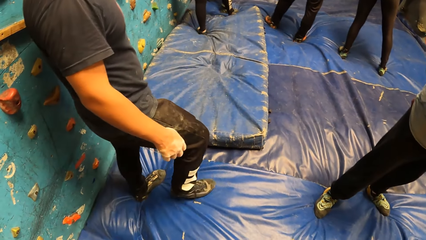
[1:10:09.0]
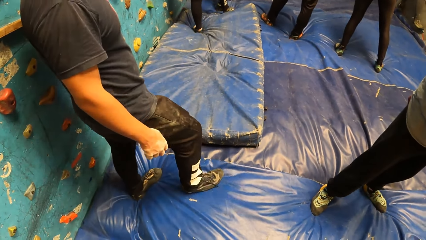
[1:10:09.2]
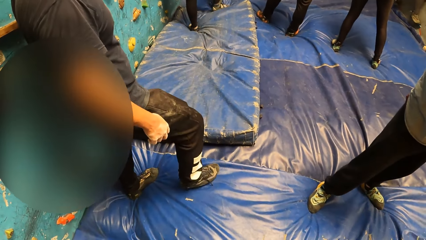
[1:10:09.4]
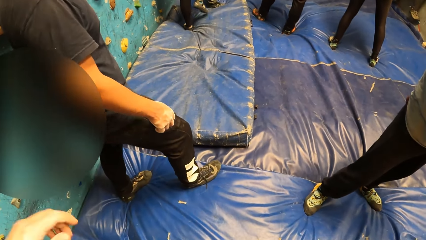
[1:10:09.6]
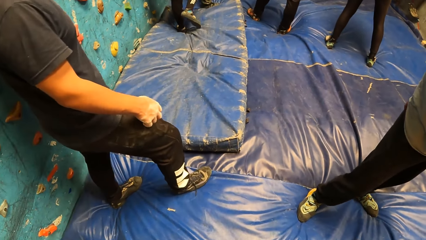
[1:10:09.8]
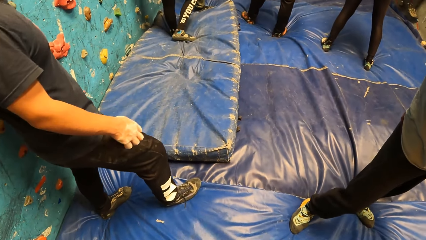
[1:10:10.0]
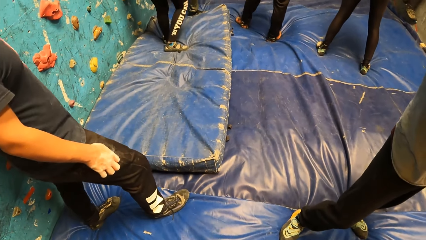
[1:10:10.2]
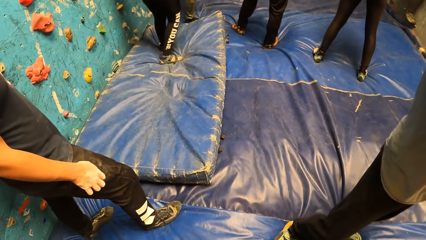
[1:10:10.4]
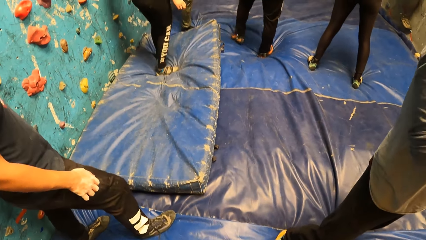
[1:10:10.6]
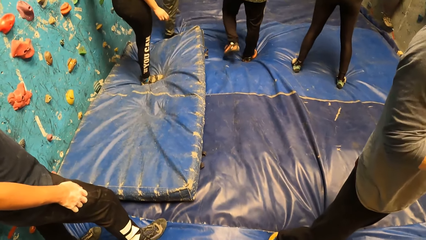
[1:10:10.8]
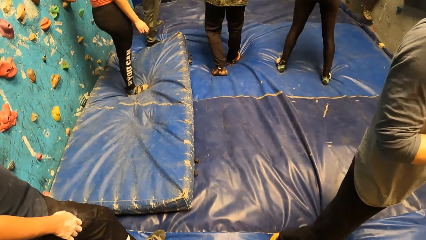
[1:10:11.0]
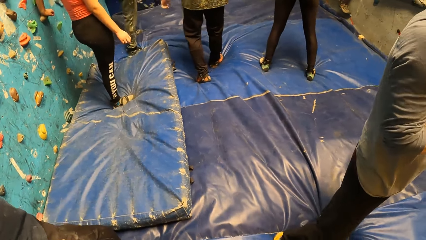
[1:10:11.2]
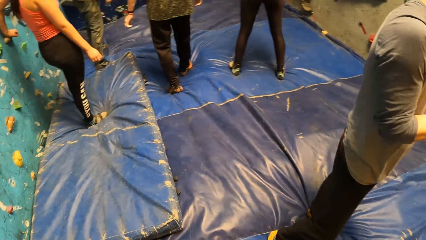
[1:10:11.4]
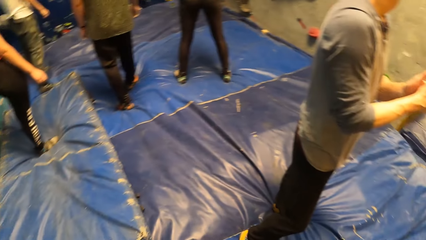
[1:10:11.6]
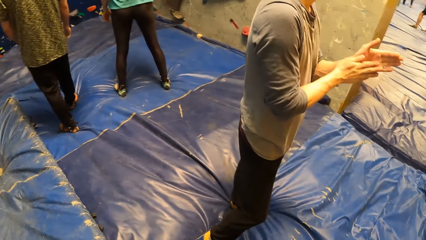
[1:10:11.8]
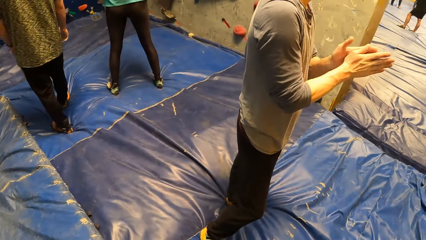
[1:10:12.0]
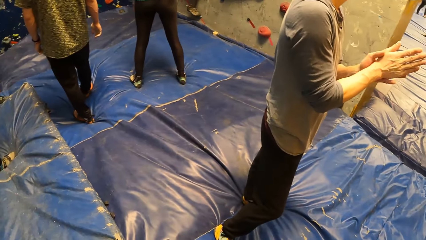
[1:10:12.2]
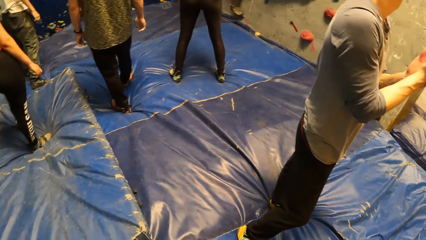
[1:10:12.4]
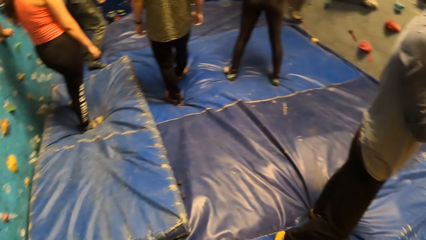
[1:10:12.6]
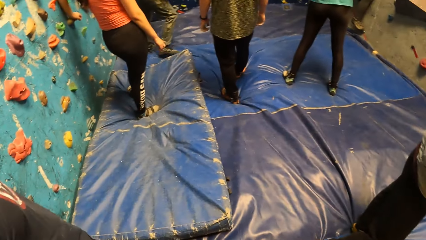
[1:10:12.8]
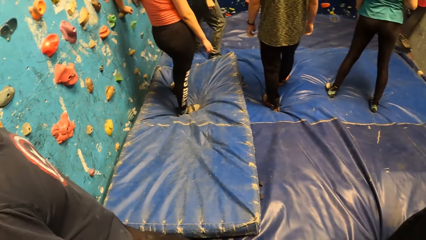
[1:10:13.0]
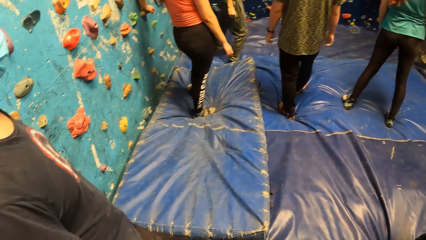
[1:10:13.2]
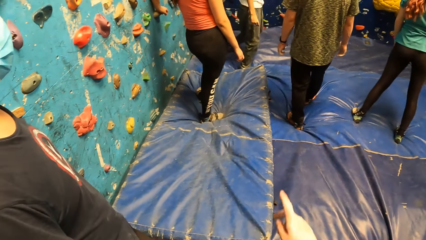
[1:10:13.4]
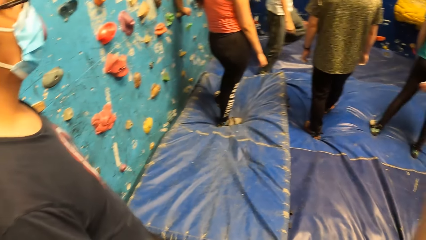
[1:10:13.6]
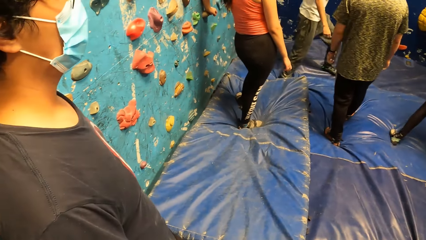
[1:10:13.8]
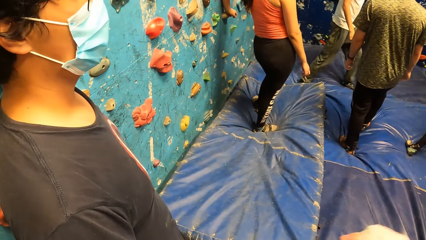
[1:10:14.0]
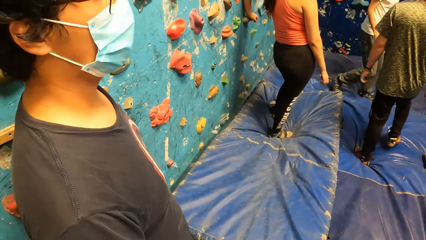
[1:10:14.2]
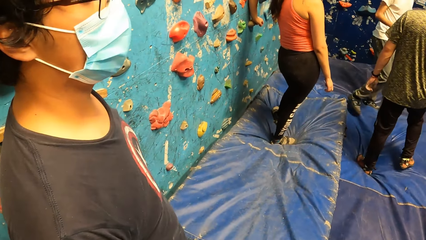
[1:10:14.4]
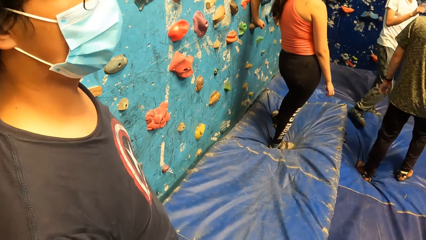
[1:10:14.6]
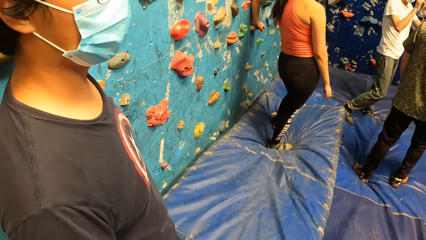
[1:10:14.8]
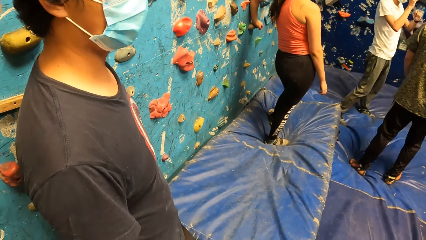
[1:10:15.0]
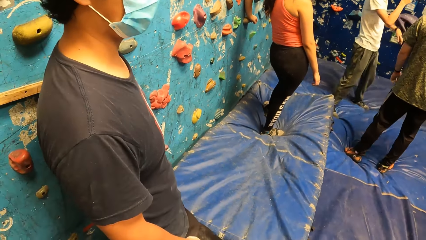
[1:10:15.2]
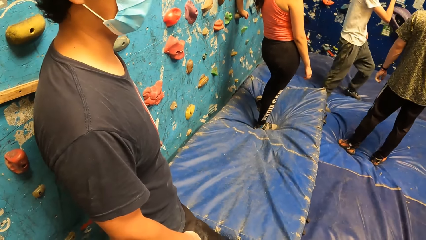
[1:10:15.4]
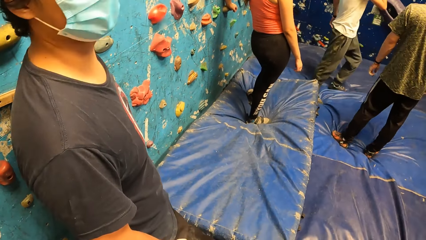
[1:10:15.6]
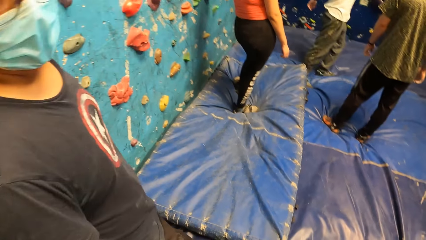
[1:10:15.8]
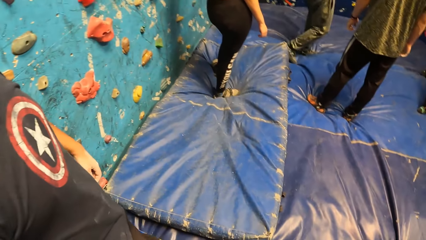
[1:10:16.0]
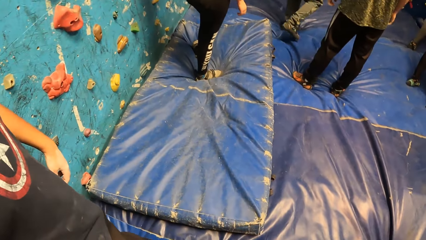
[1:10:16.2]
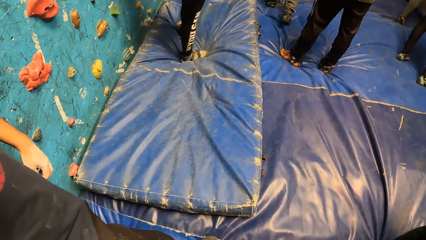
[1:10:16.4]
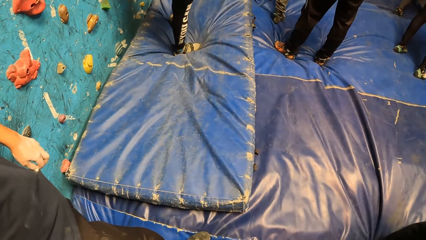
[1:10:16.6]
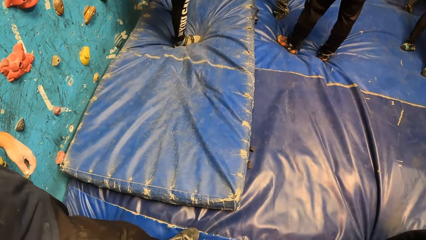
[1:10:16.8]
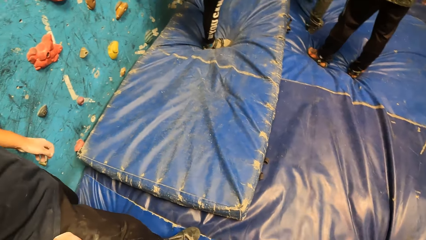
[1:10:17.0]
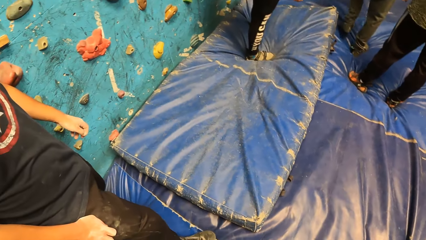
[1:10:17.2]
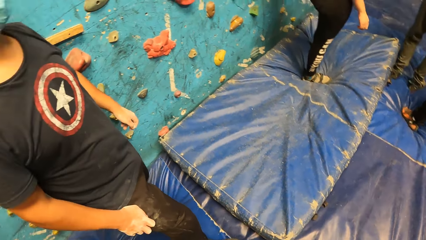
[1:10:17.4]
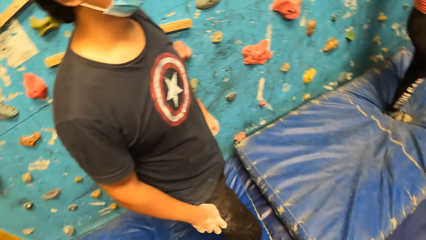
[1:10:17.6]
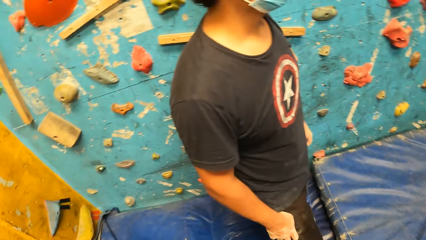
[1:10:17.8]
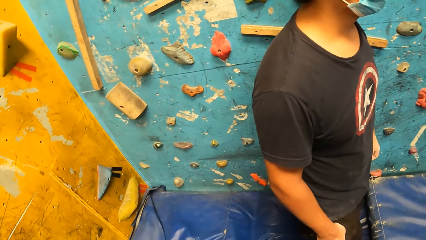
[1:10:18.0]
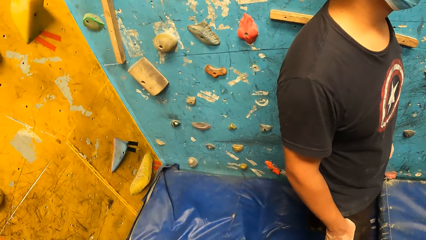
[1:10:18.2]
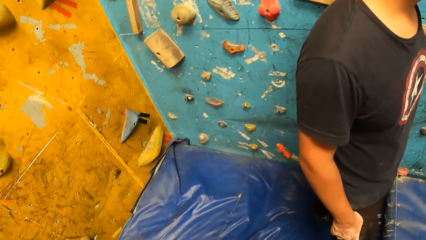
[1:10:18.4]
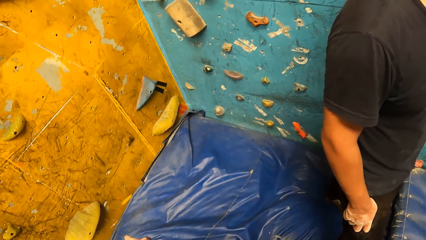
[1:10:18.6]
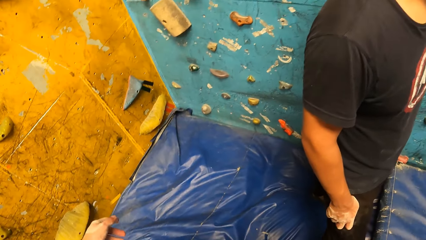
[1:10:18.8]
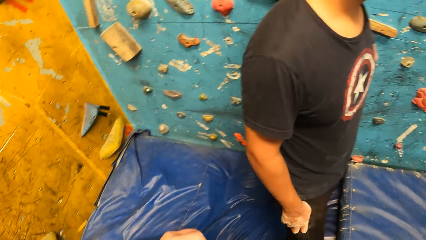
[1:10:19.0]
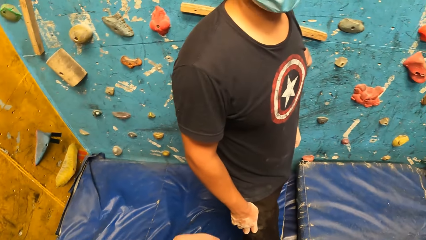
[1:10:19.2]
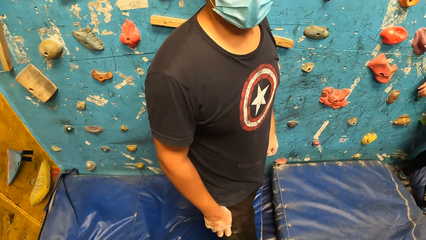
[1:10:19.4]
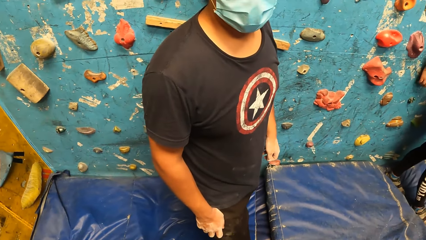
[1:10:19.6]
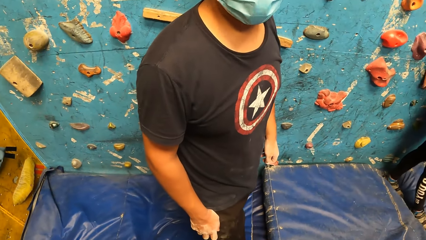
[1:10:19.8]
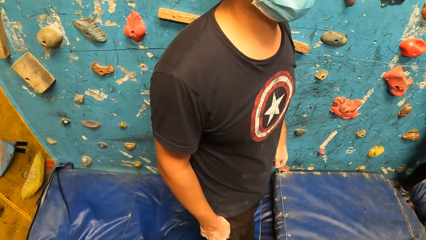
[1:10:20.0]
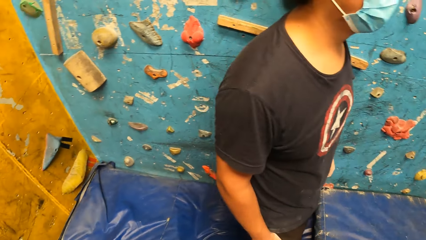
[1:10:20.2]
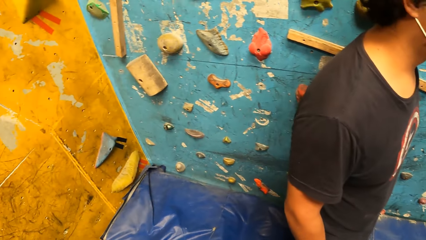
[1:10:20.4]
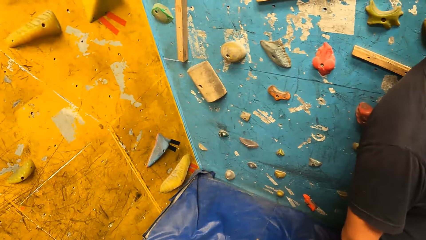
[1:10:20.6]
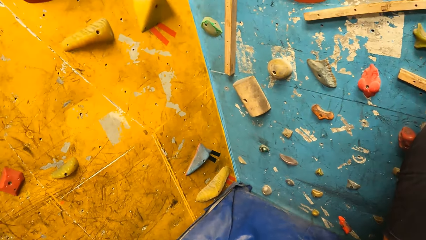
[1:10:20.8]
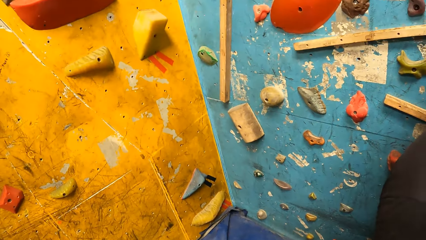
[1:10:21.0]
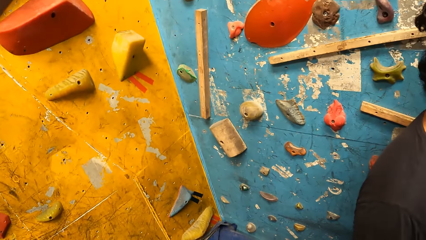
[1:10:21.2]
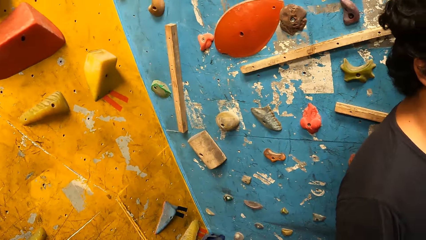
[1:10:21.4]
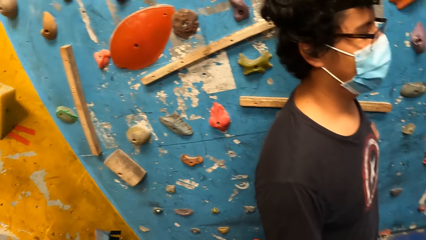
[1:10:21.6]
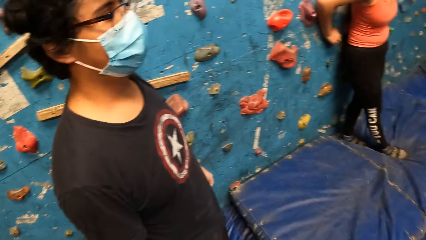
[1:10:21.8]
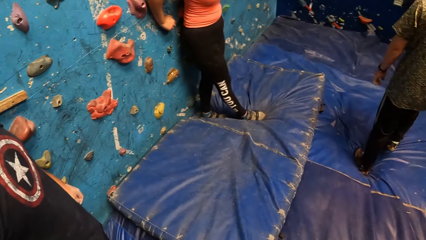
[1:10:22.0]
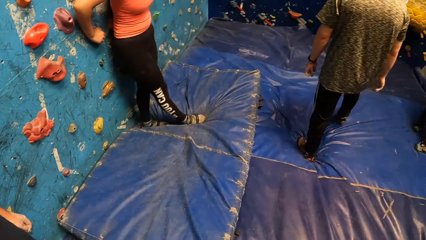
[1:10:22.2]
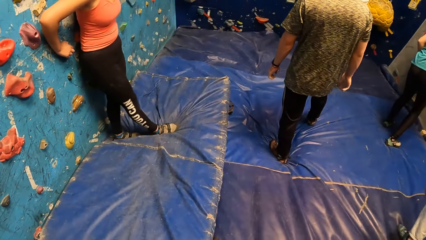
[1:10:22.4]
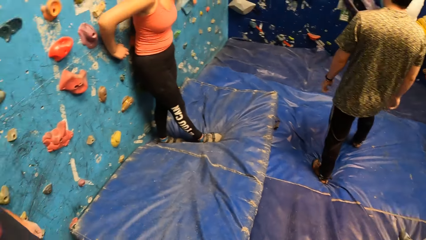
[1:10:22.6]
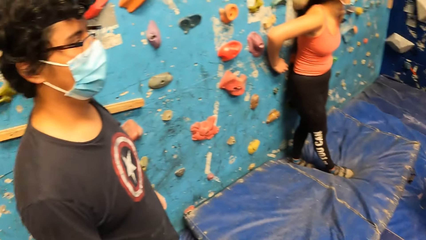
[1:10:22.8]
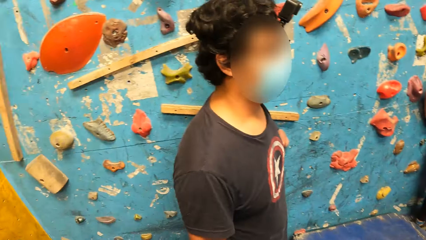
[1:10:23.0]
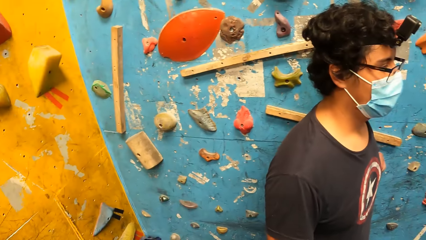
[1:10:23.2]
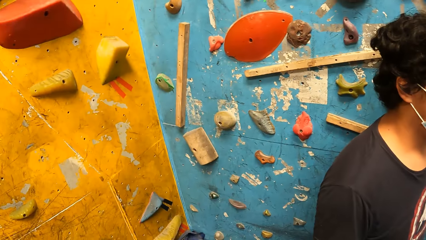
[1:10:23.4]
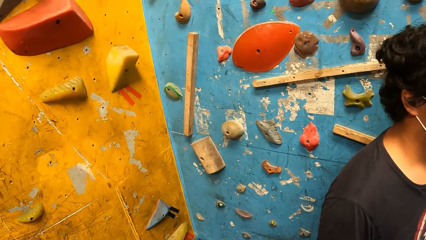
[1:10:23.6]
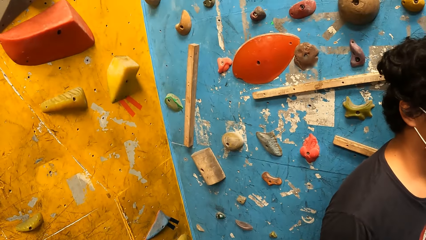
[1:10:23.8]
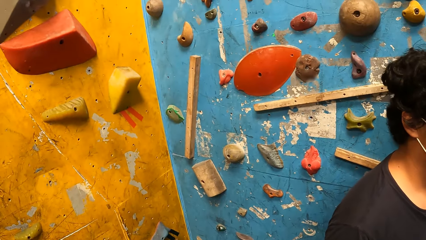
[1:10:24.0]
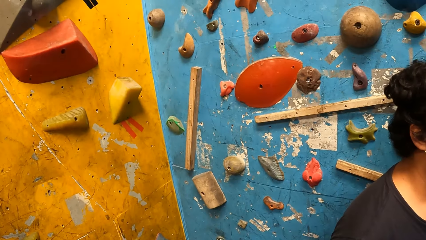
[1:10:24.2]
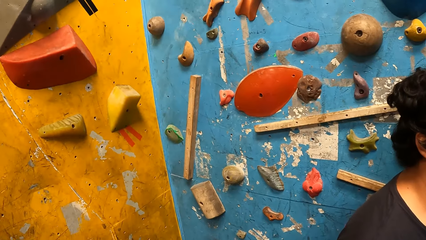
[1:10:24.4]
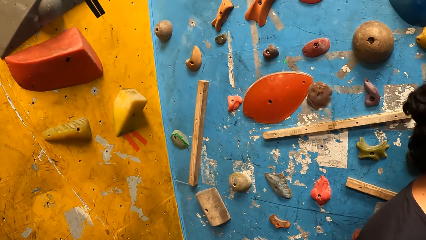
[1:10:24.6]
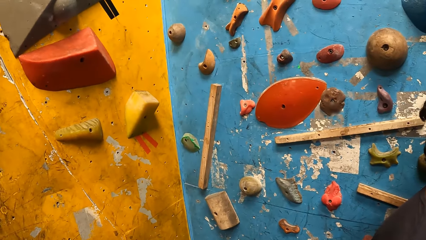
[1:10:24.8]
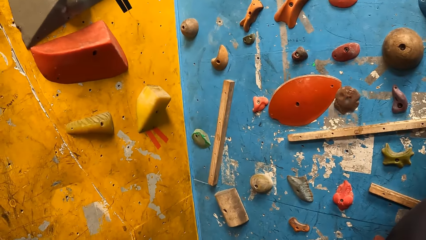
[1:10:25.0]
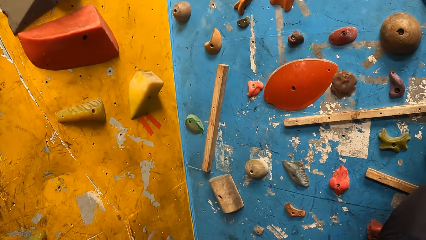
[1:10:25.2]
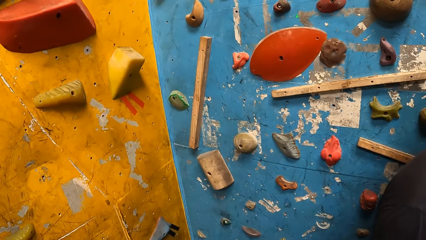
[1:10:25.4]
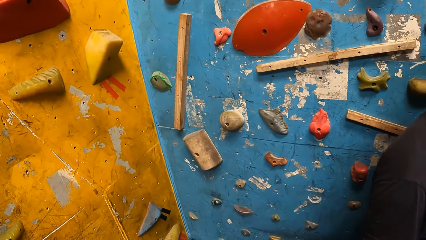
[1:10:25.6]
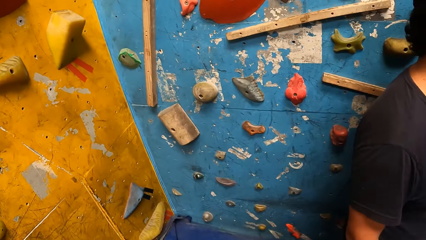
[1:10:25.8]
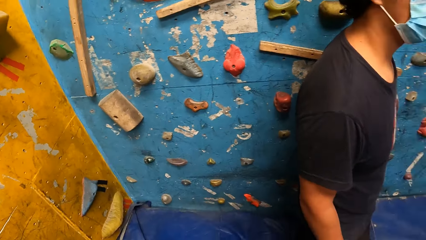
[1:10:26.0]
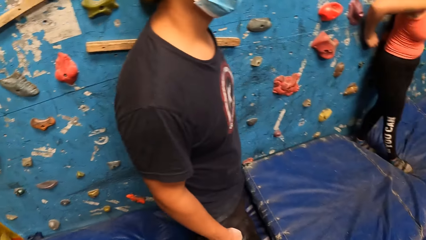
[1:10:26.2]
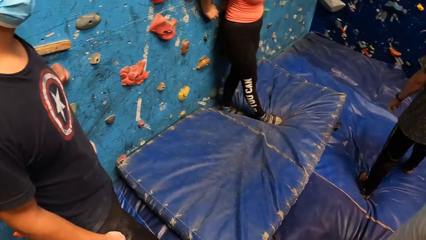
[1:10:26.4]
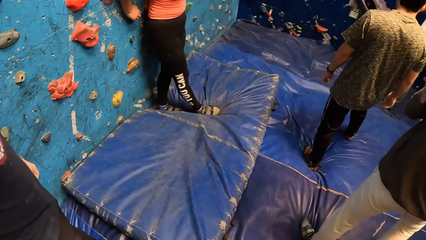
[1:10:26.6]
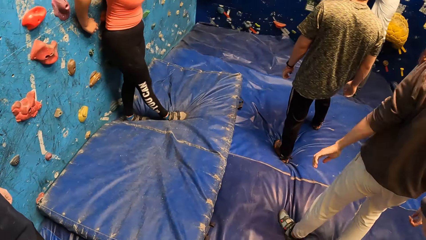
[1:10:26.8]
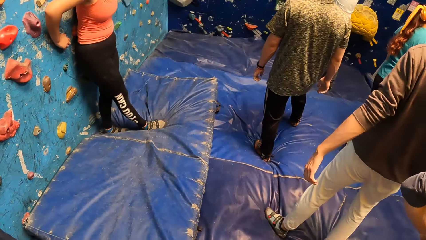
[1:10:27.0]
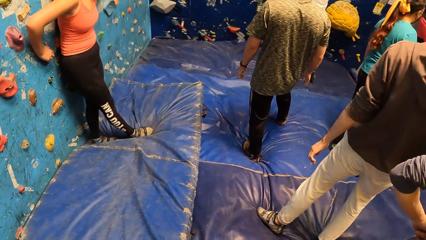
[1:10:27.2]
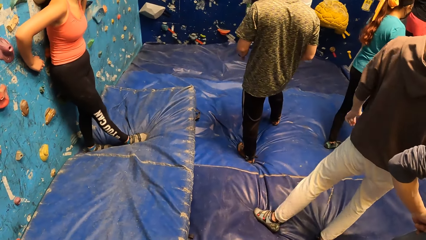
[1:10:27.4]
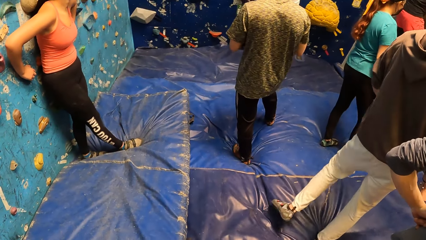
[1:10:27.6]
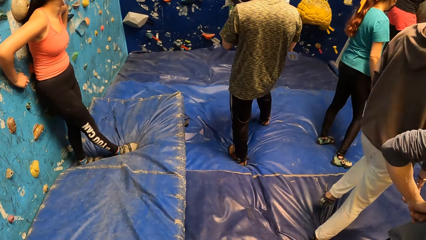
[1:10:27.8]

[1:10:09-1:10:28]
The camera wearer interacts with a man. They look around.
